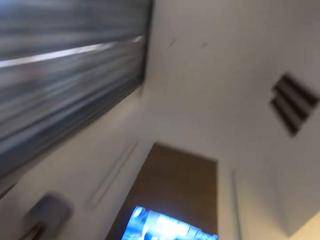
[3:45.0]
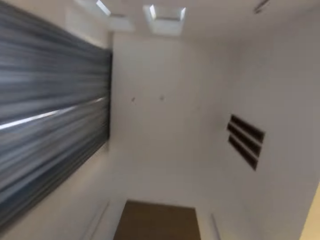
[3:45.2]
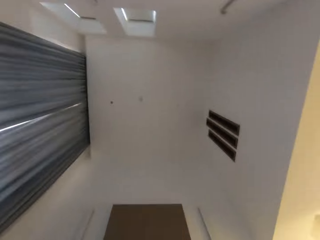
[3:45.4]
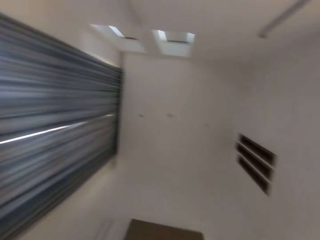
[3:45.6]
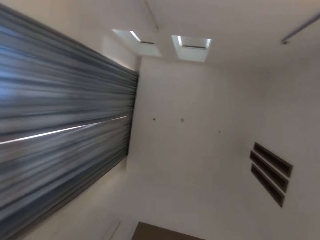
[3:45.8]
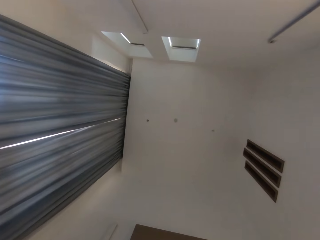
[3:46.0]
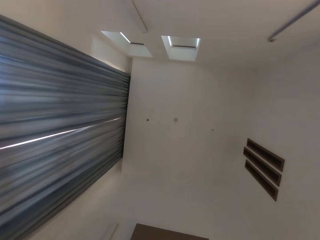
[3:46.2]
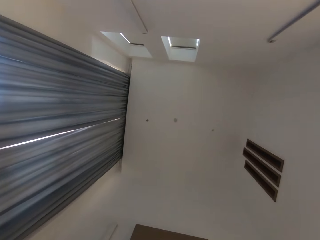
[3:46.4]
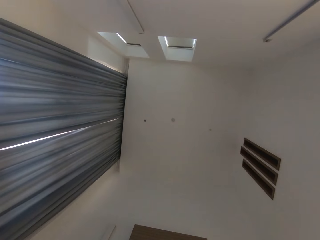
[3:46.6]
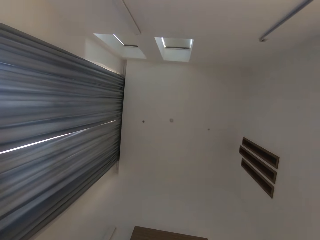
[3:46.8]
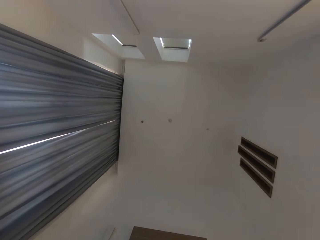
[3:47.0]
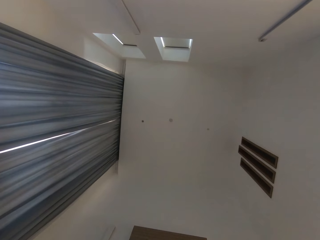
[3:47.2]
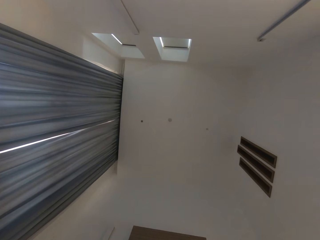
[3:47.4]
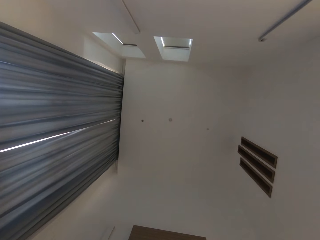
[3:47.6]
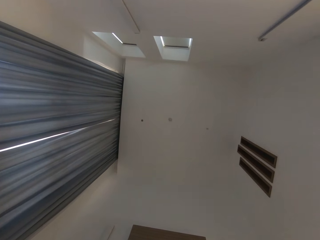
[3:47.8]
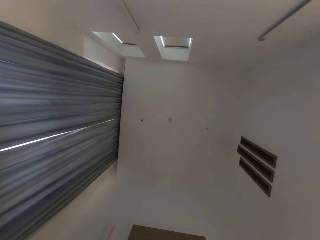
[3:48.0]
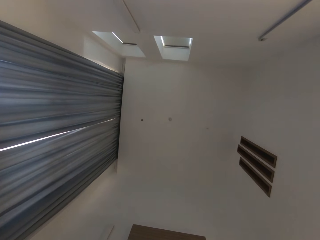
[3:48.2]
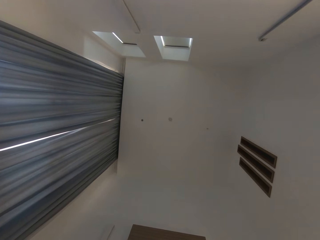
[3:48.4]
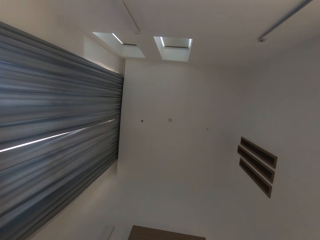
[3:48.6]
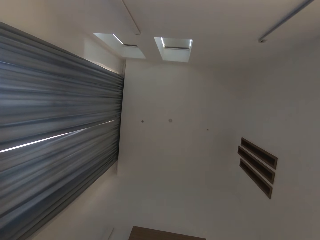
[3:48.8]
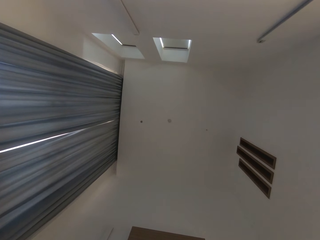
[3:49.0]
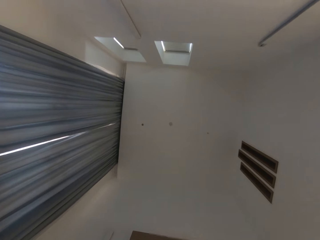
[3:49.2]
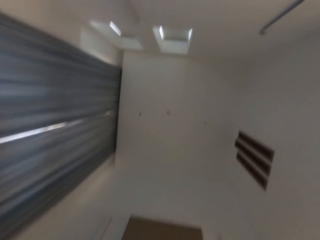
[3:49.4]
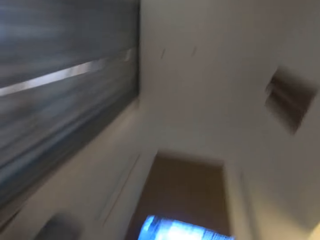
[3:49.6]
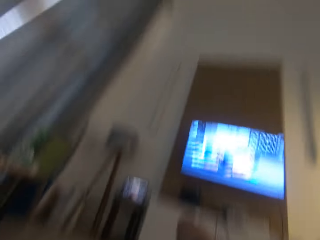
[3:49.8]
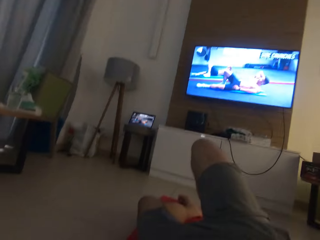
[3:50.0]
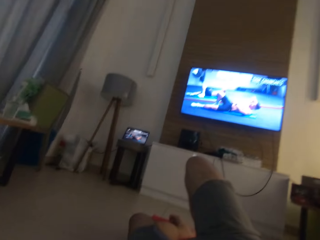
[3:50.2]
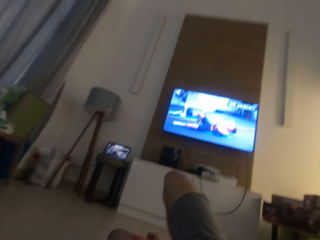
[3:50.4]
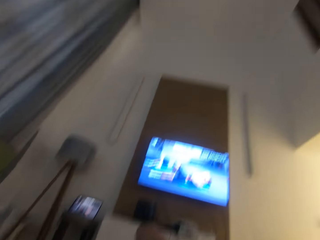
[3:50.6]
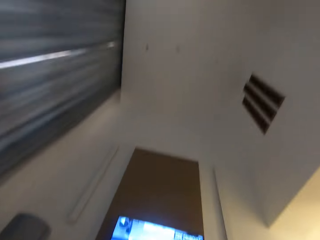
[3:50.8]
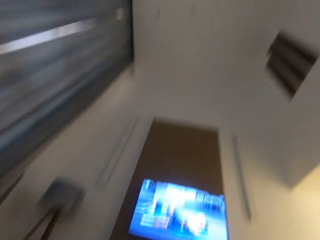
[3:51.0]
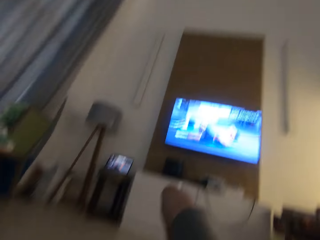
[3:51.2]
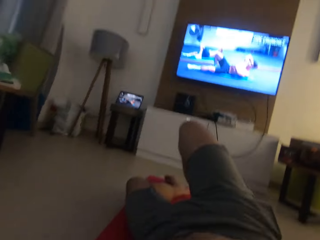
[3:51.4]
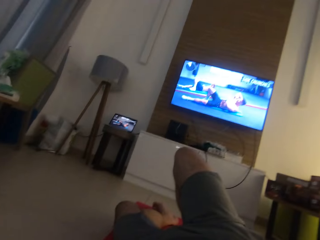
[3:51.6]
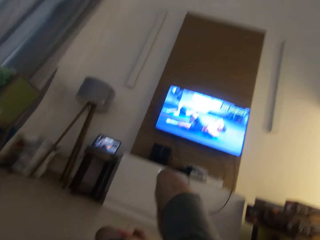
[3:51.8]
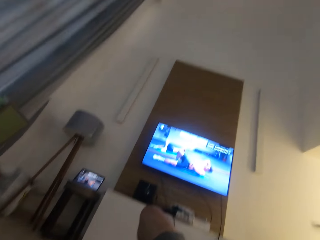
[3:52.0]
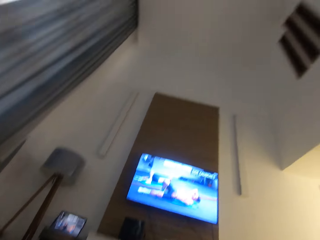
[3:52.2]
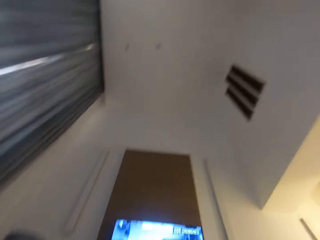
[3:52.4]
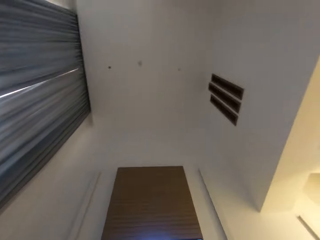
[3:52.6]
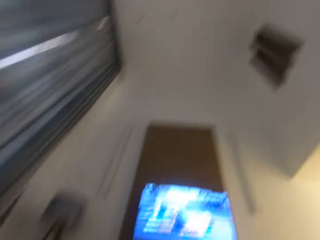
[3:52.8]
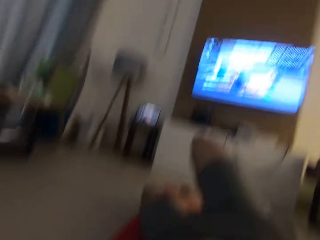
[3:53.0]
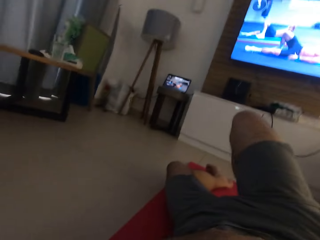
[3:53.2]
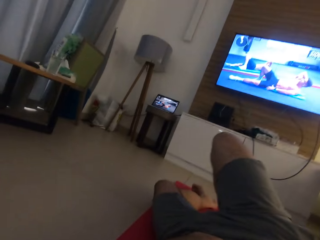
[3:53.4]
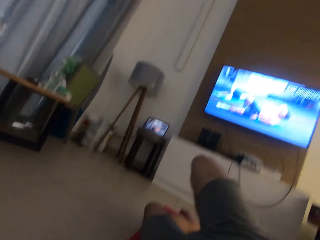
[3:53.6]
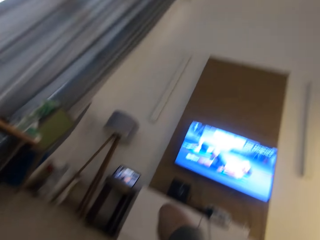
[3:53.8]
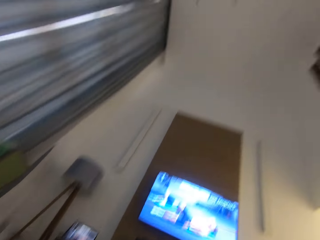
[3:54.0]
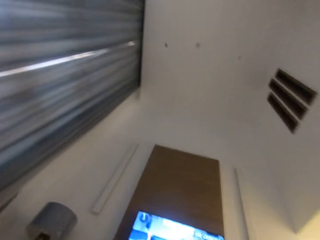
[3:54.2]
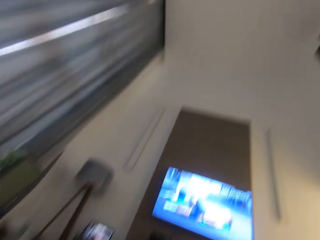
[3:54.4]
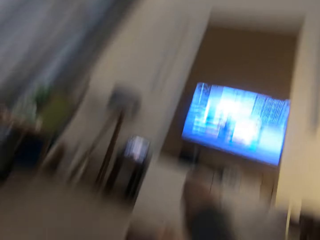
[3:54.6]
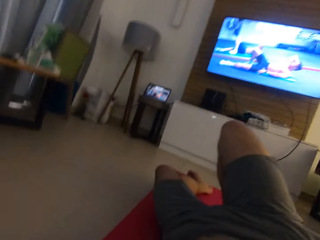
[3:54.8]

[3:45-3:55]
The camera wearer does something. They do press ups.

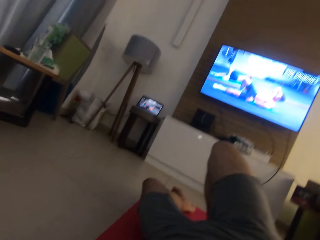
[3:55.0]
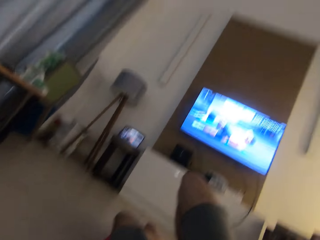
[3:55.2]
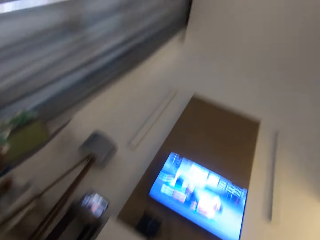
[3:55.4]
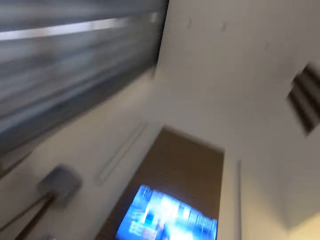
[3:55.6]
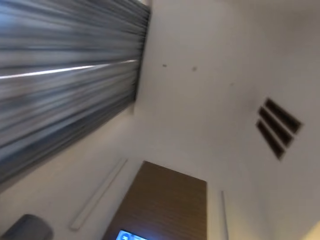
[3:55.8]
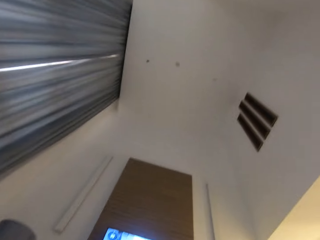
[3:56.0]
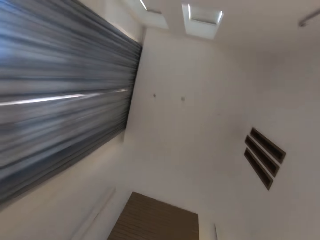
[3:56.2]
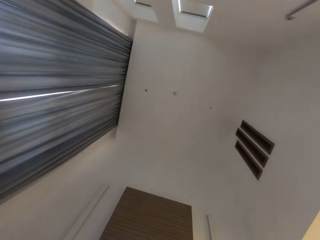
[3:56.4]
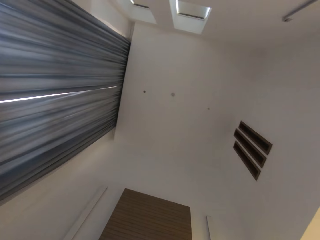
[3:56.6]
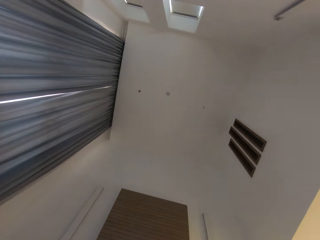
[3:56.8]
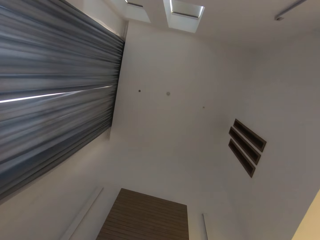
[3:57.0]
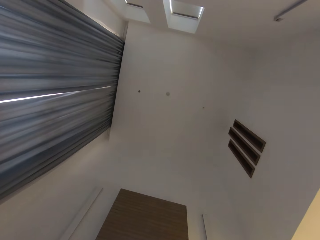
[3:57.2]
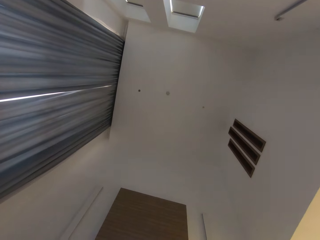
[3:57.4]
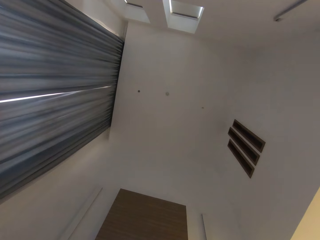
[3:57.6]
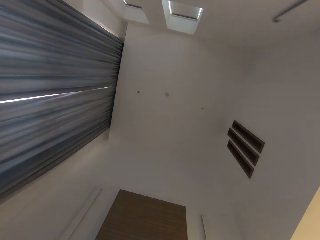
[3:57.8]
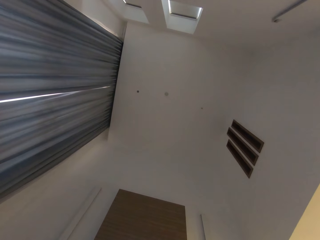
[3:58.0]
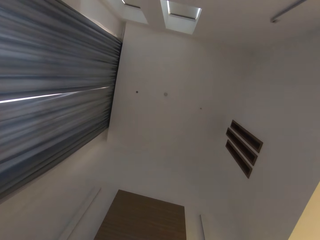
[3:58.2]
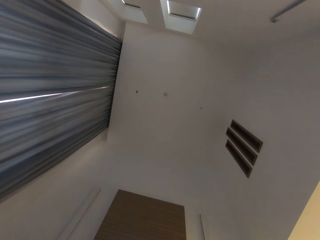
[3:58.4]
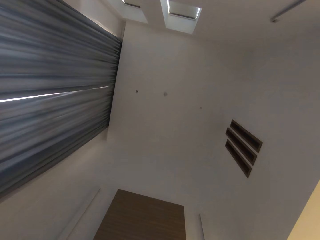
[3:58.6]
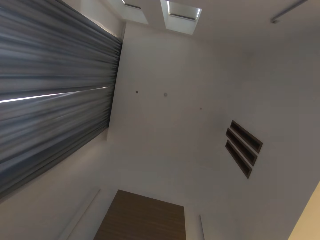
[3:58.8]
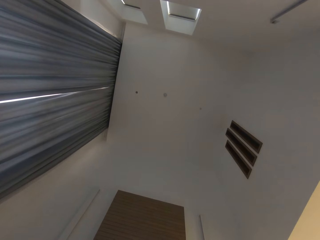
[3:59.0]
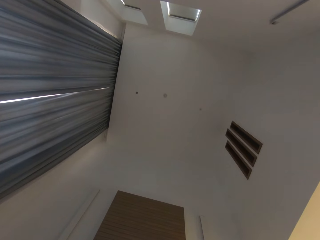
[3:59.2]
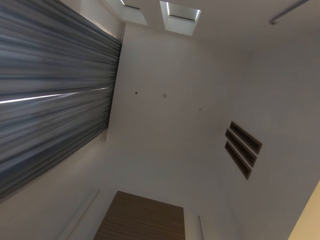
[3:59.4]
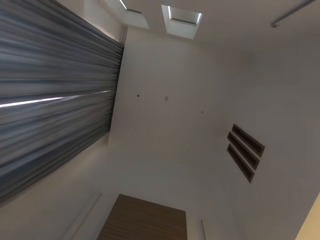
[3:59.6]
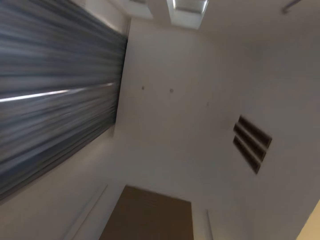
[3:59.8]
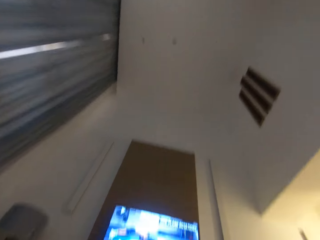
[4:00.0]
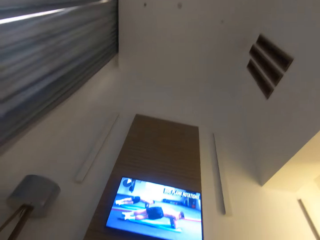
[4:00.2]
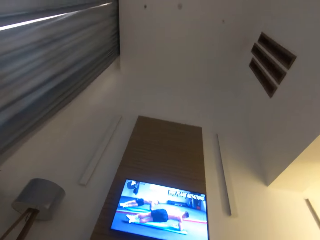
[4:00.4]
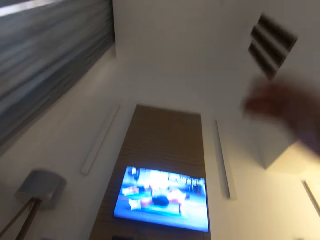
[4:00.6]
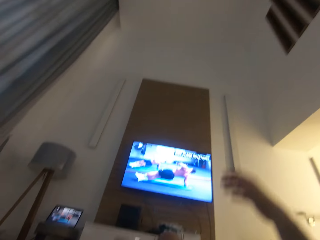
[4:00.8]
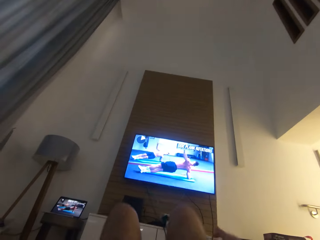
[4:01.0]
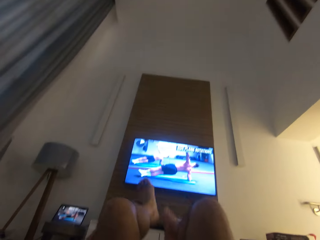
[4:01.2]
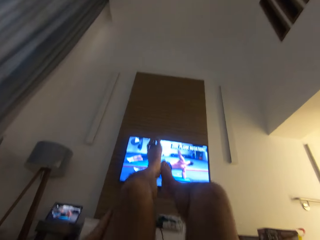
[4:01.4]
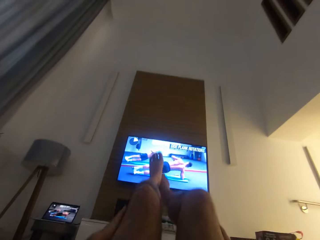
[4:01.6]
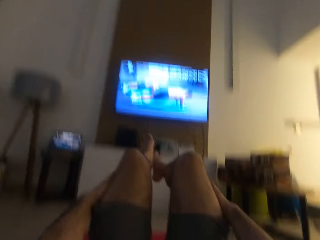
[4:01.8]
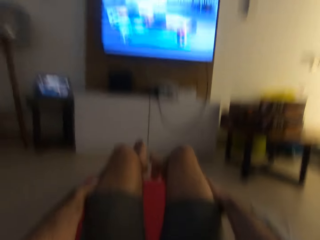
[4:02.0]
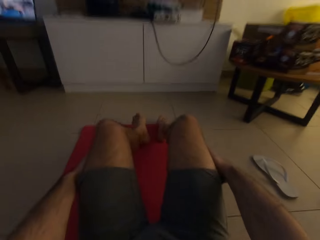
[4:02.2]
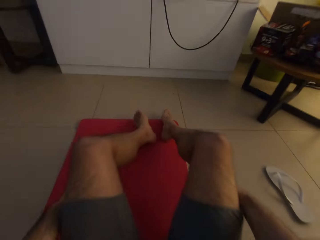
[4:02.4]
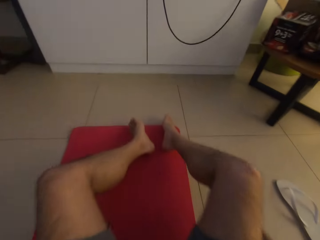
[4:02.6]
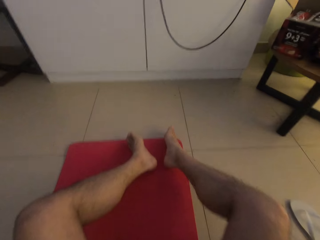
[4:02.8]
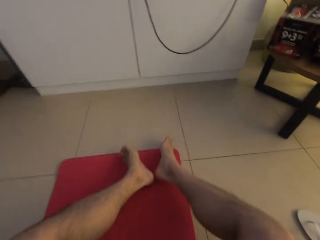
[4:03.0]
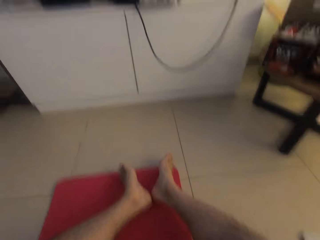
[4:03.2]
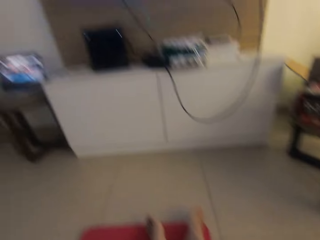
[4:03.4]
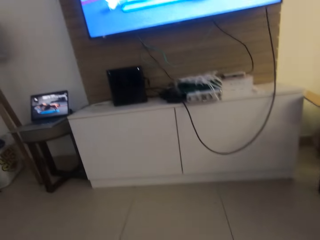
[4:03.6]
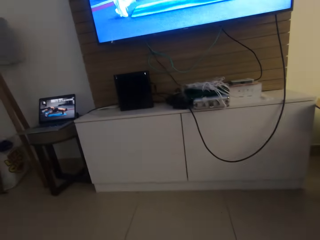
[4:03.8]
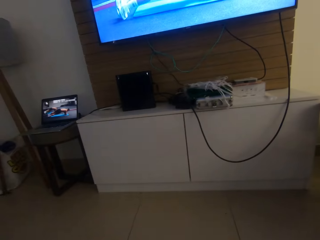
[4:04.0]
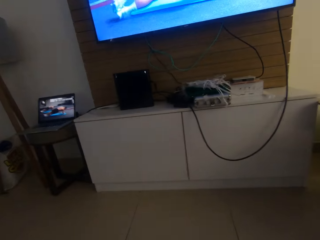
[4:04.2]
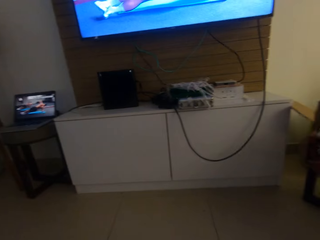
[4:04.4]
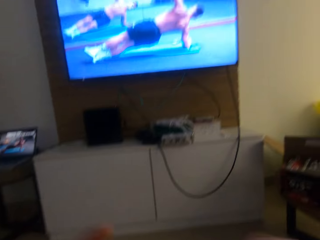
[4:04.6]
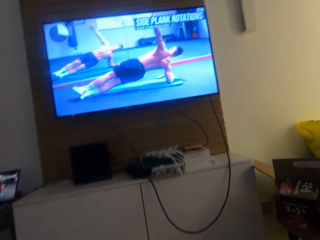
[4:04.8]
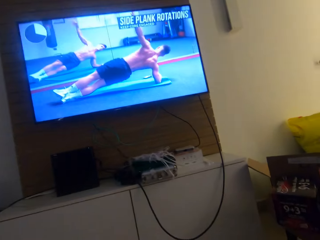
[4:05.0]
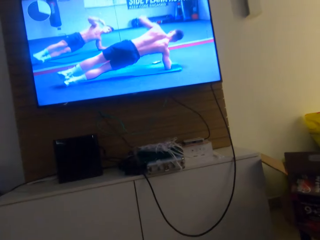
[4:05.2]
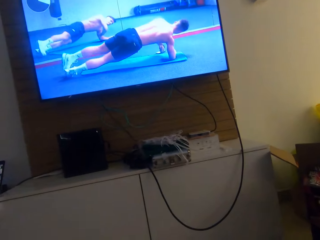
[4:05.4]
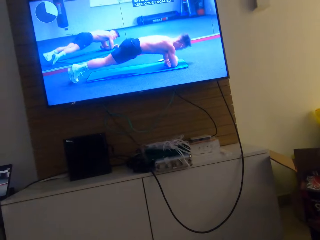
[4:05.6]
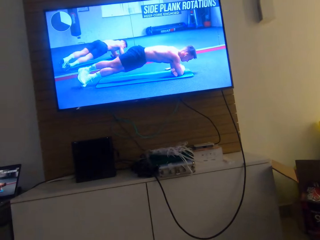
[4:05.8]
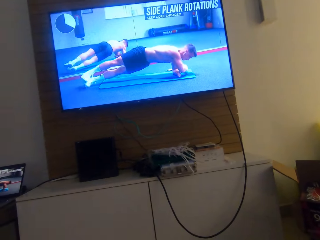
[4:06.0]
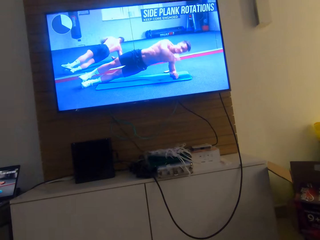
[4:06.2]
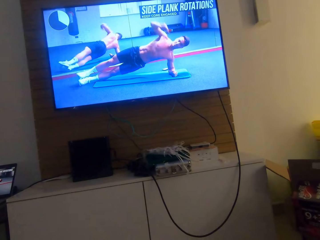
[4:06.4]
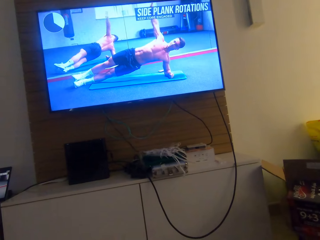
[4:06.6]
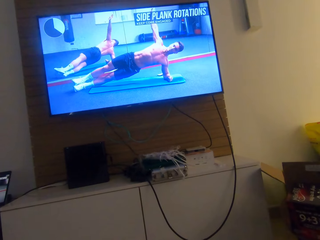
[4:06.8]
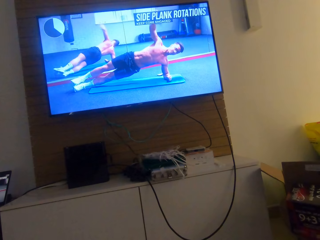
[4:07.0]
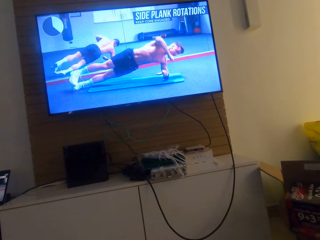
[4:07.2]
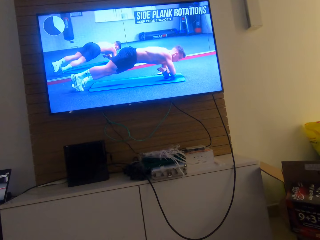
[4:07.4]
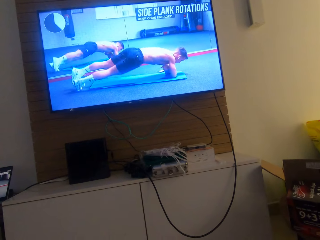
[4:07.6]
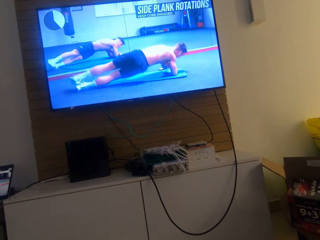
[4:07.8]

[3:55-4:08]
The camera wearer does something. He lowers his right hand. He raises his legs up. He lowers his legs. He does press ups.
